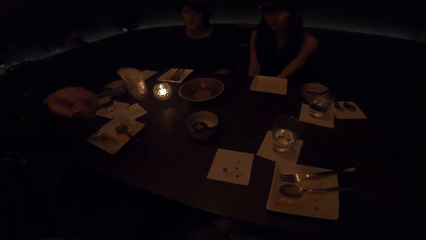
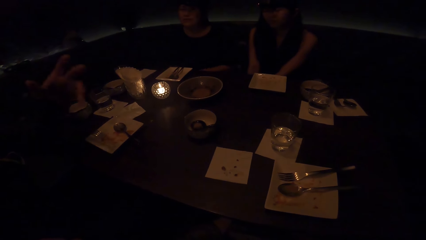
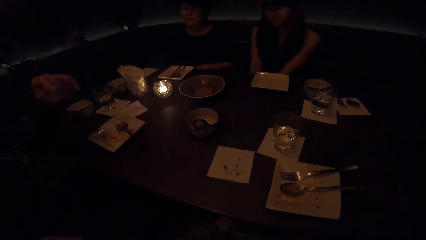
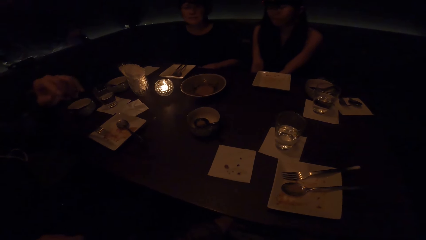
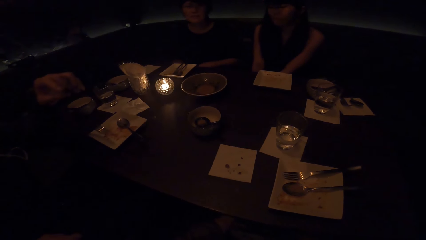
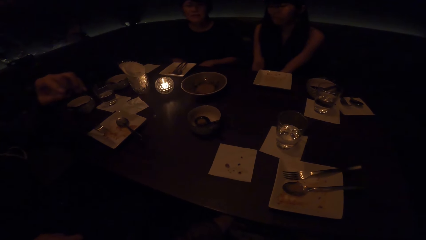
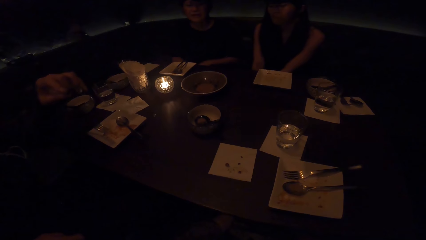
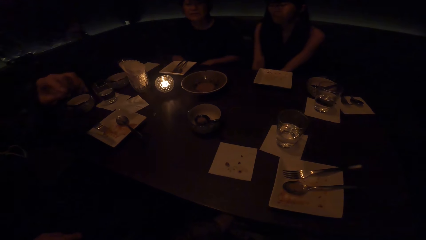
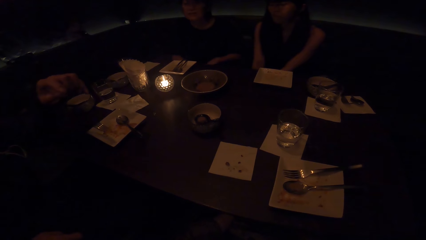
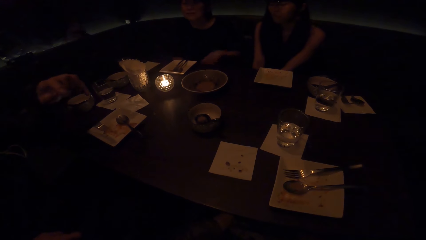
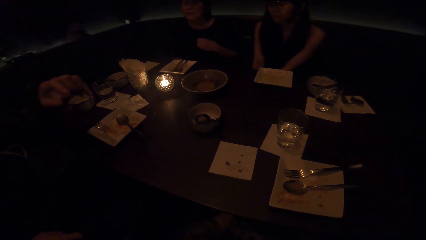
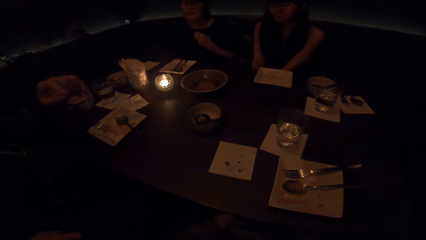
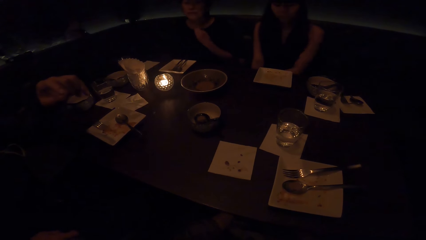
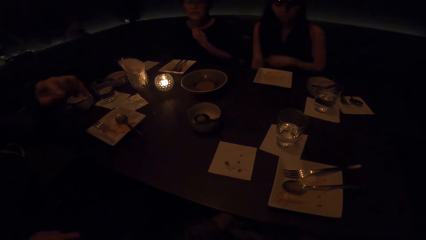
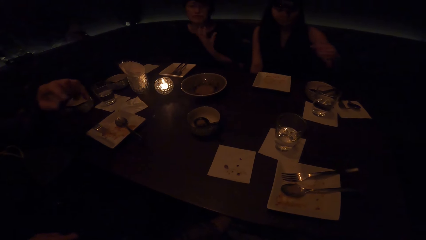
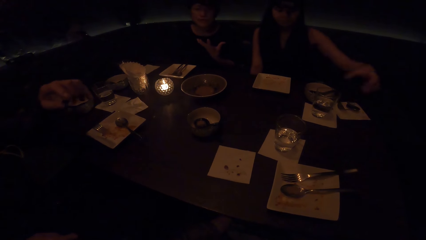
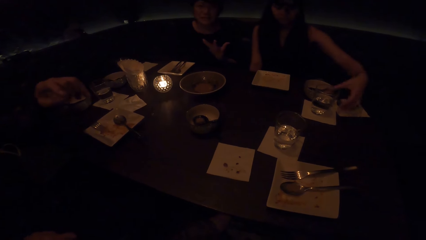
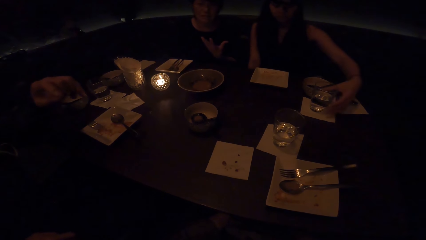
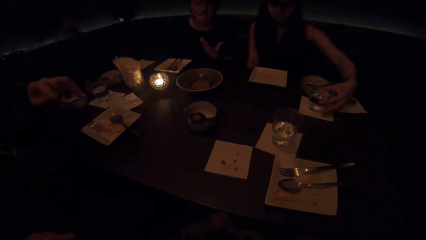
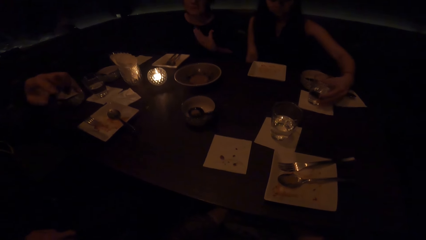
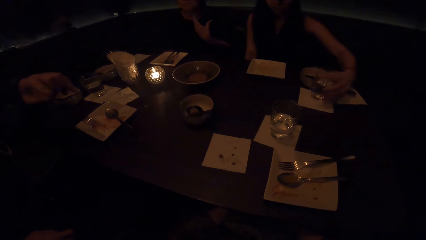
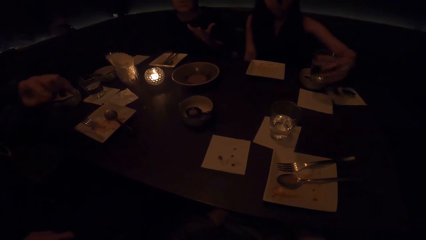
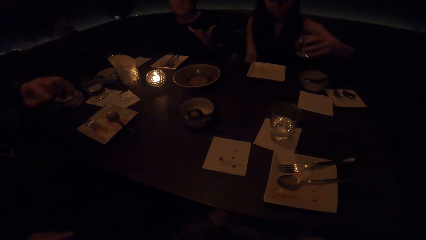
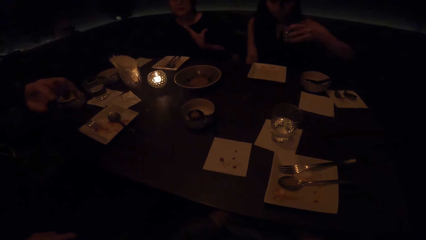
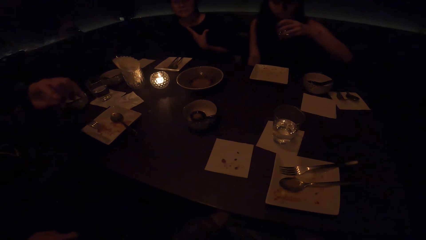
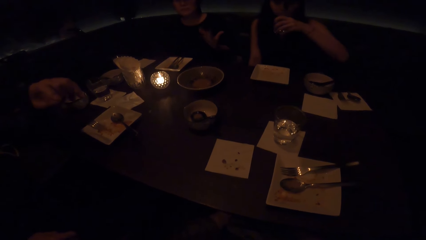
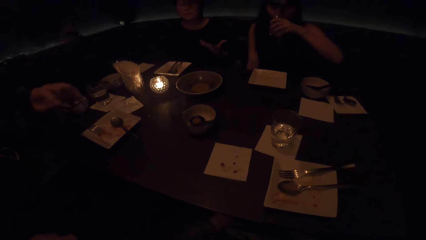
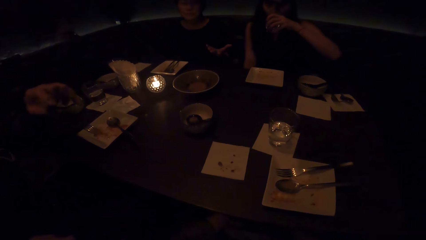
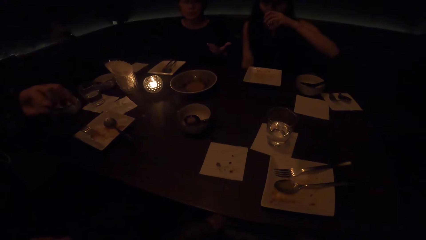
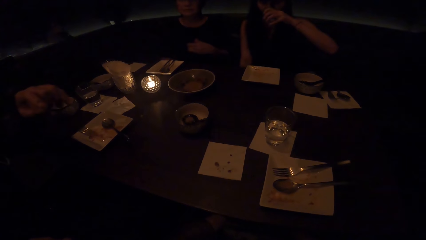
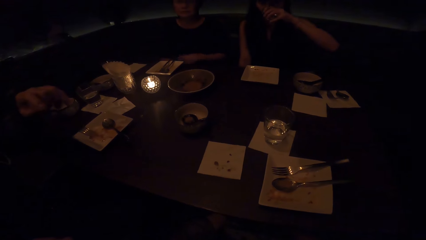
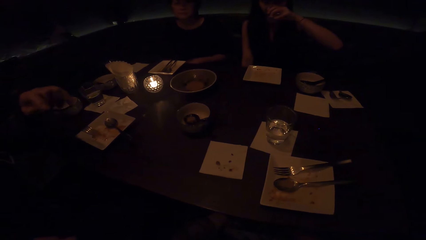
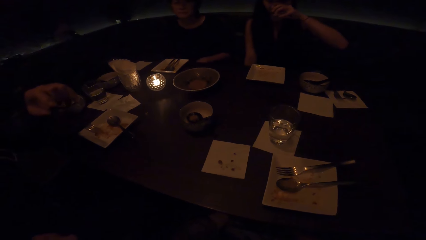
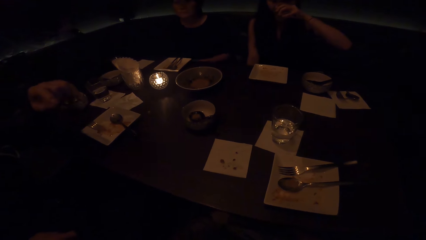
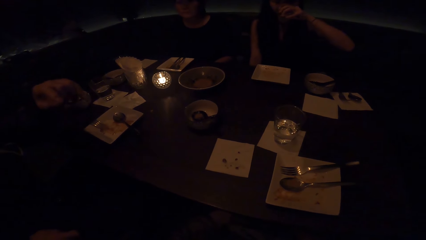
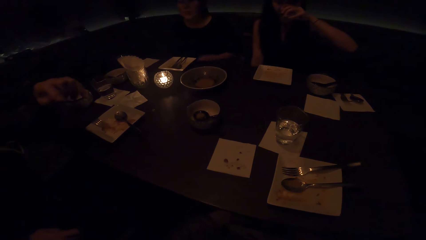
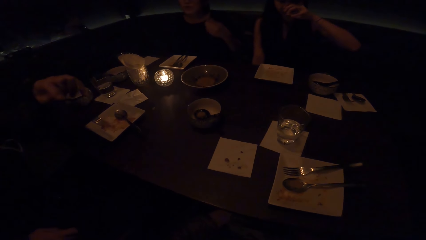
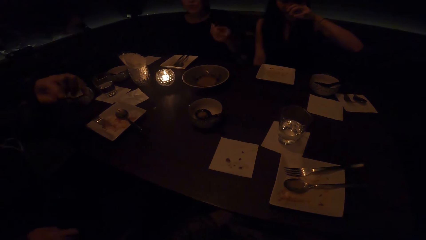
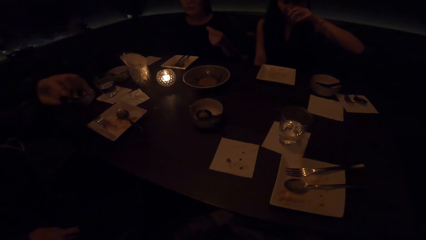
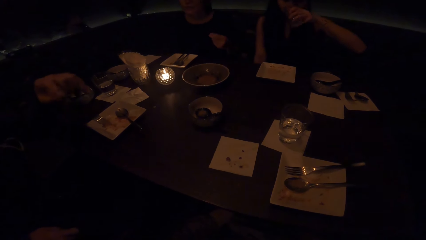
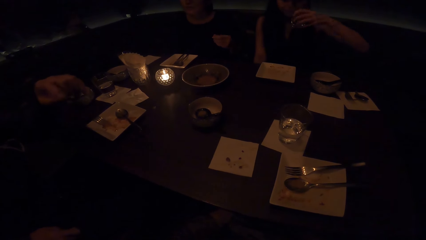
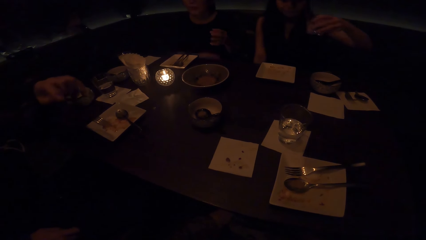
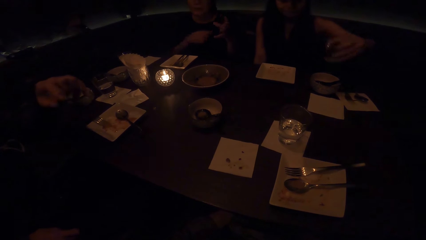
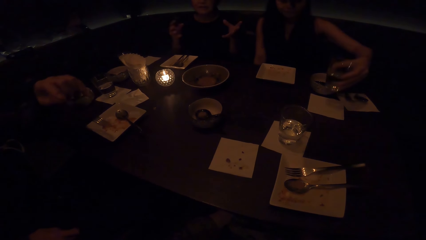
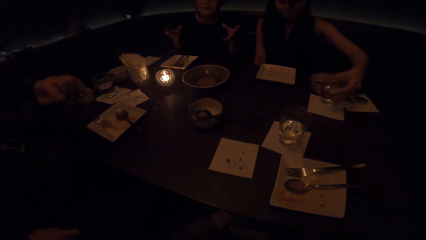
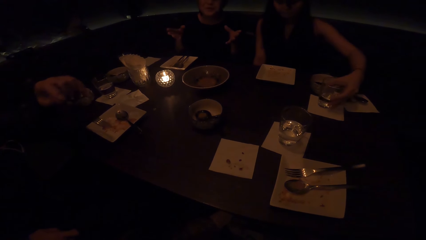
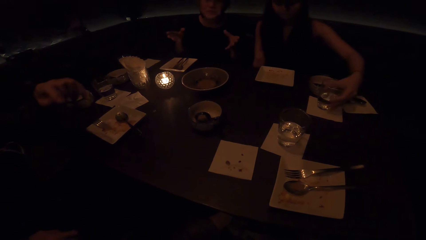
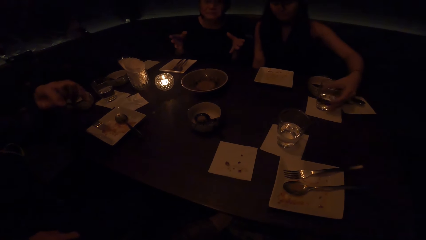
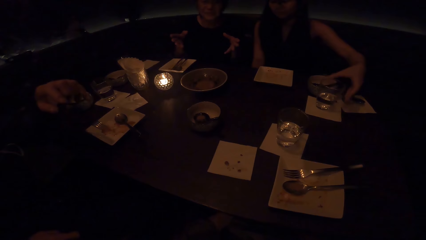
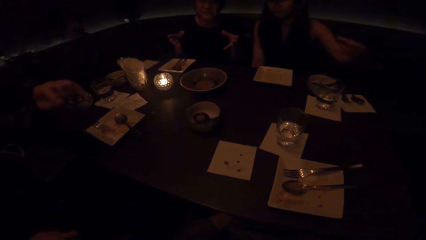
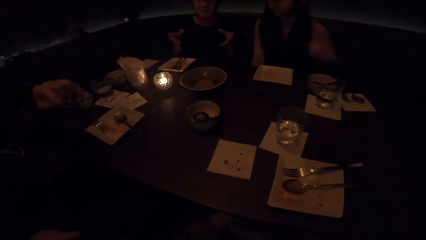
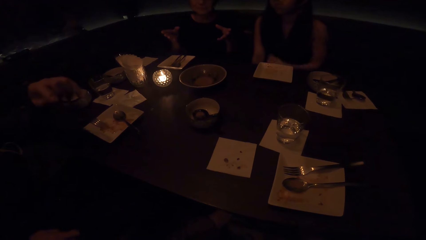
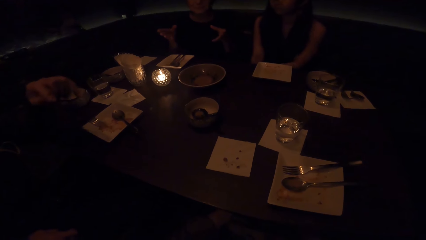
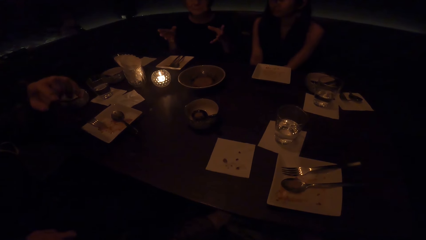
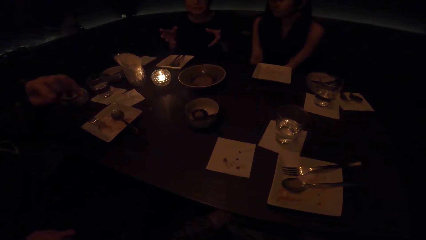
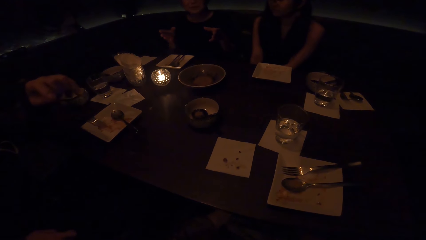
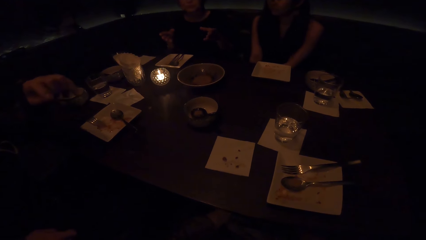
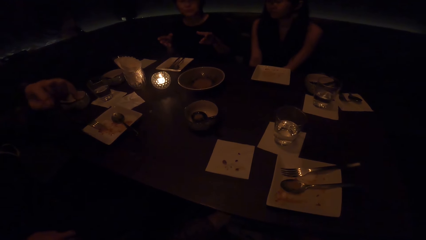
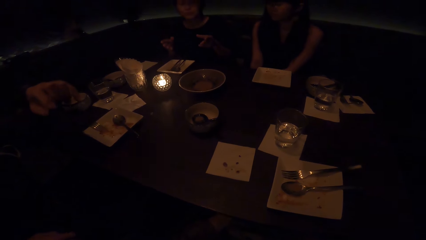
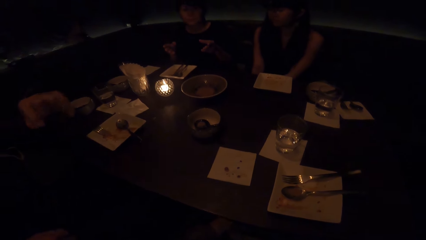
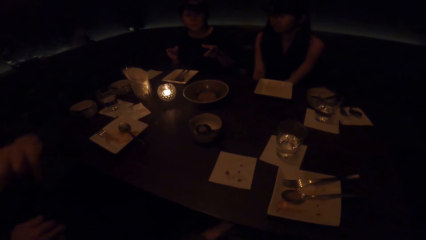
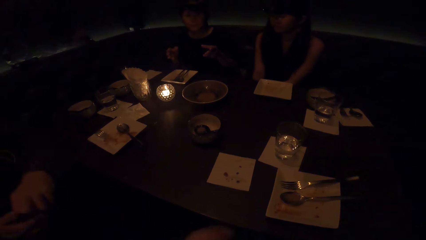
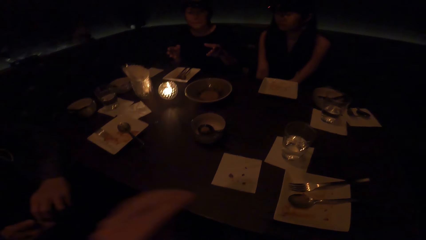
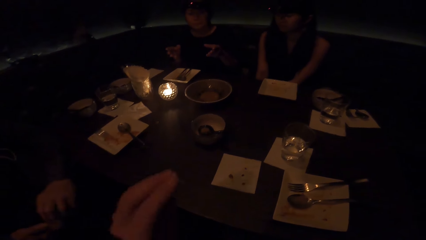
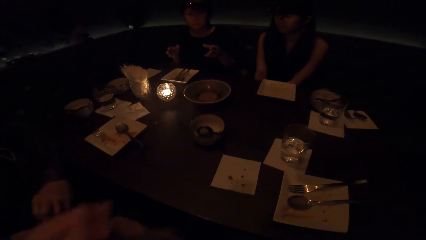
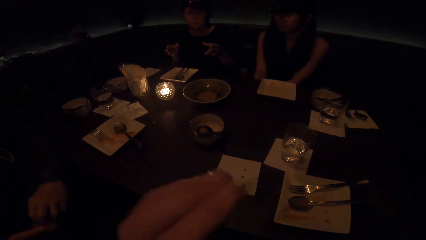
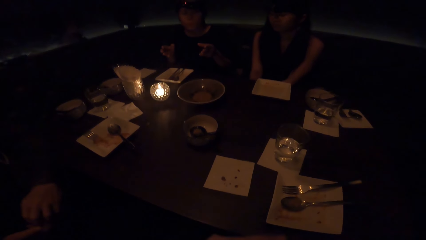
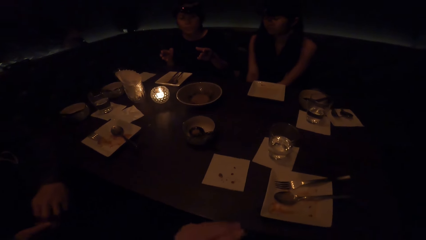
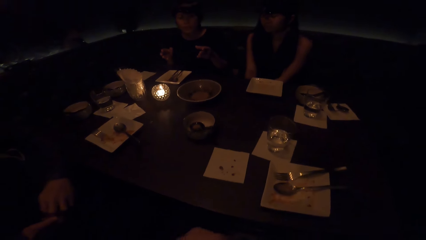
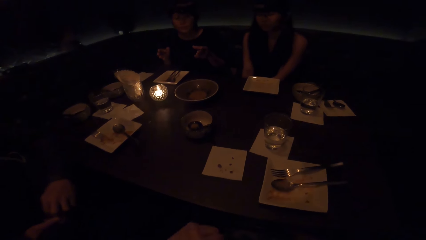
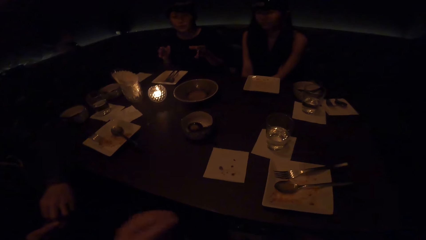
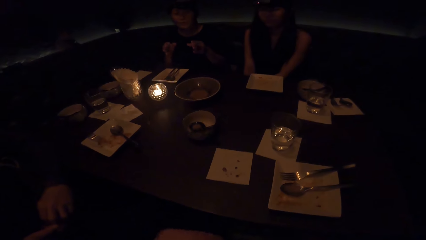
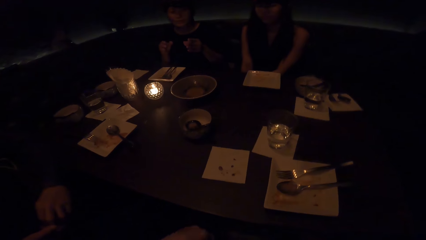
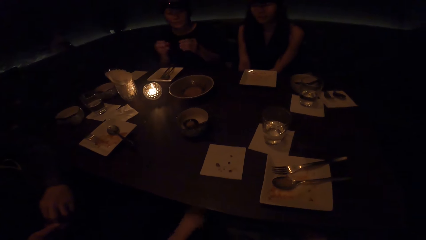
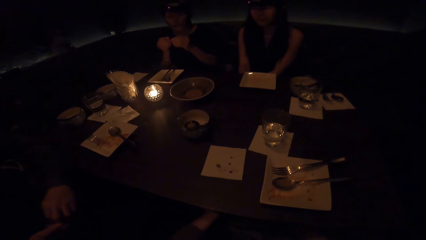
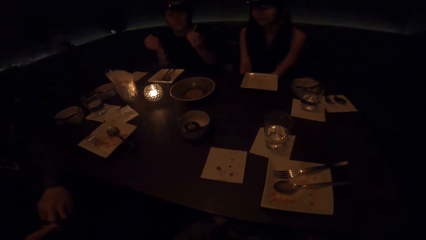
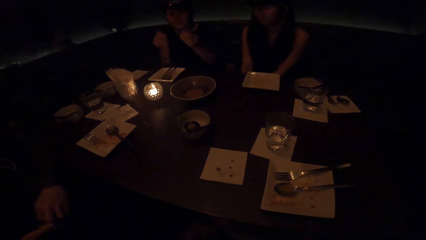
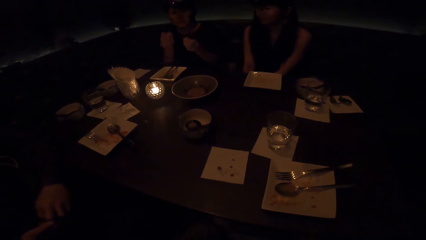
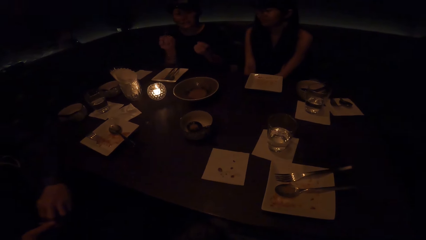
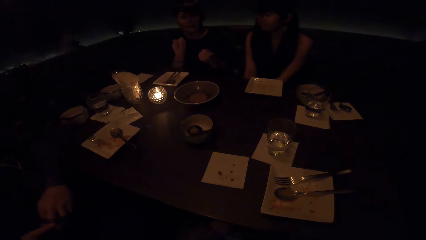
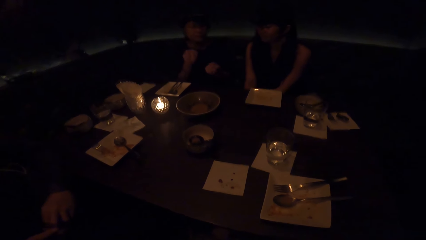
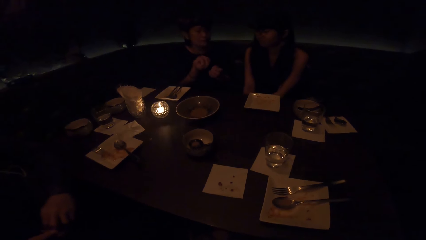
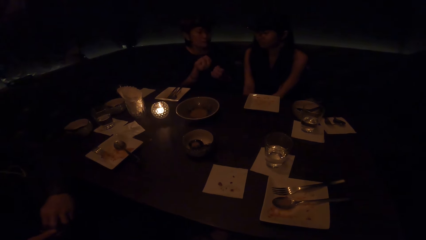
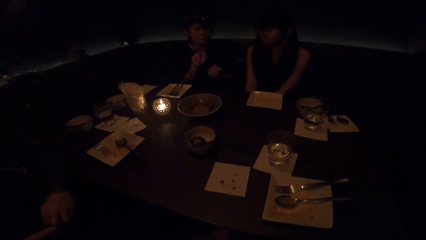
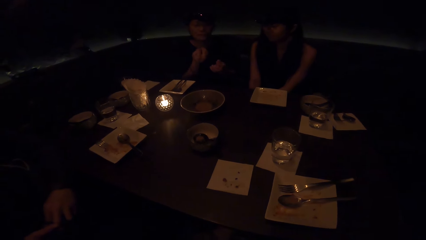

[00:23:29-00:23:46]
A woman converses. A person picks up a glass of drink and drinks the drink. The camera wearer converses. The woman converses.
